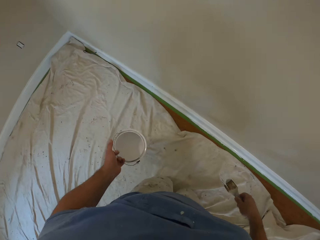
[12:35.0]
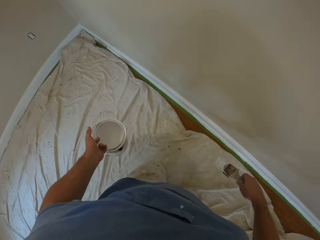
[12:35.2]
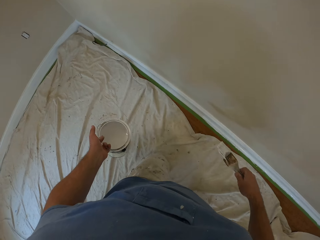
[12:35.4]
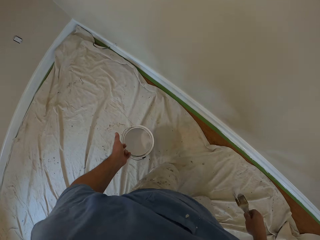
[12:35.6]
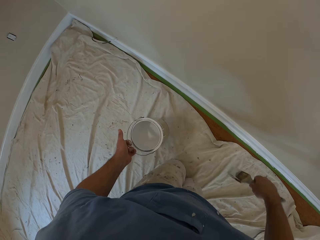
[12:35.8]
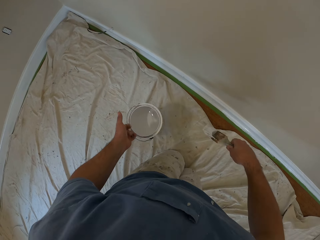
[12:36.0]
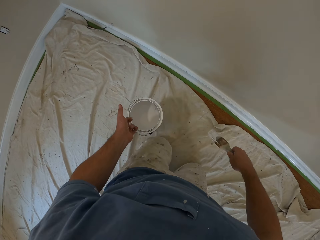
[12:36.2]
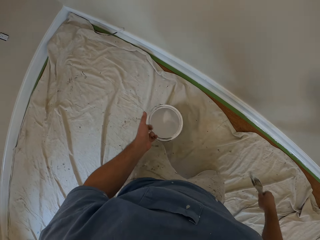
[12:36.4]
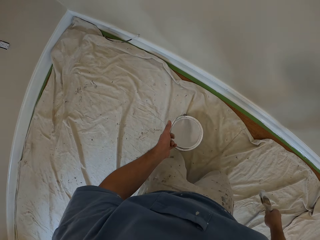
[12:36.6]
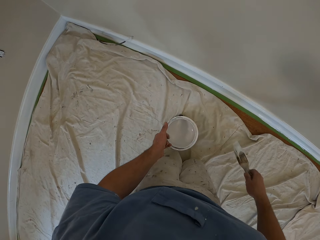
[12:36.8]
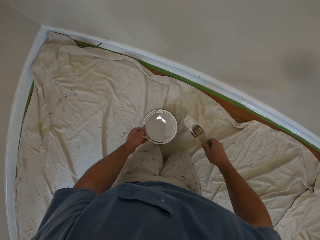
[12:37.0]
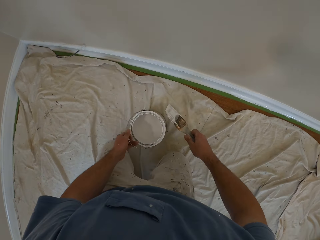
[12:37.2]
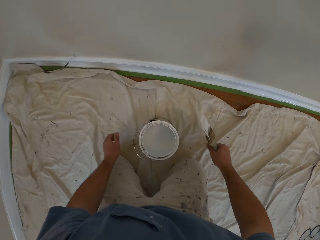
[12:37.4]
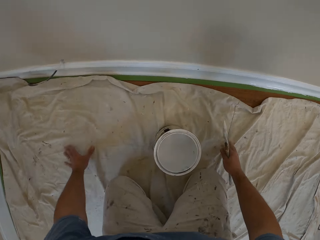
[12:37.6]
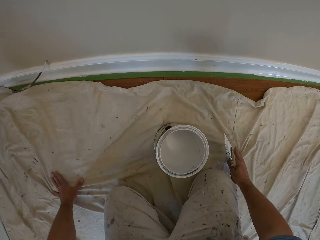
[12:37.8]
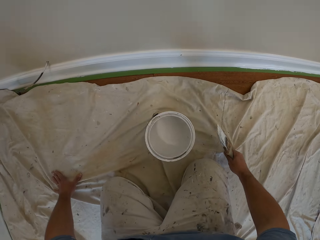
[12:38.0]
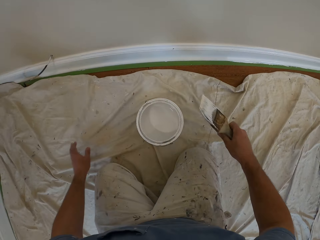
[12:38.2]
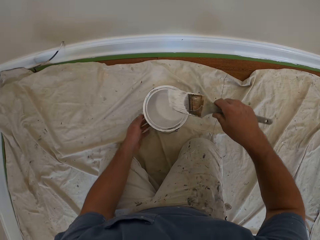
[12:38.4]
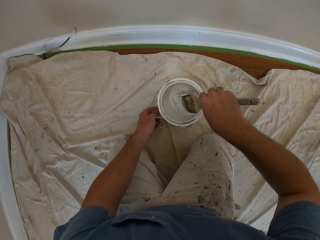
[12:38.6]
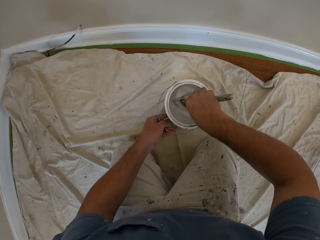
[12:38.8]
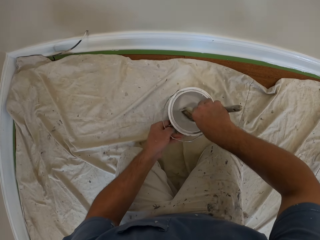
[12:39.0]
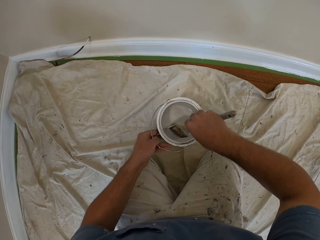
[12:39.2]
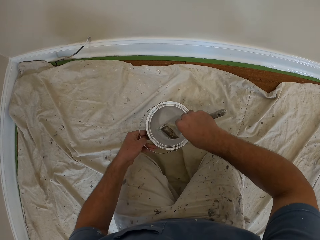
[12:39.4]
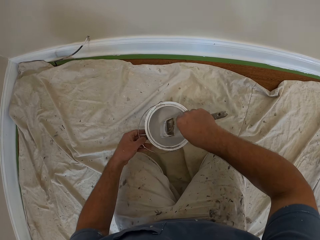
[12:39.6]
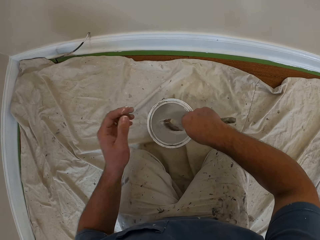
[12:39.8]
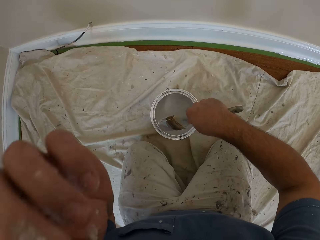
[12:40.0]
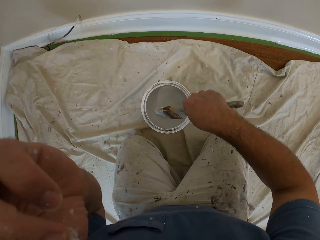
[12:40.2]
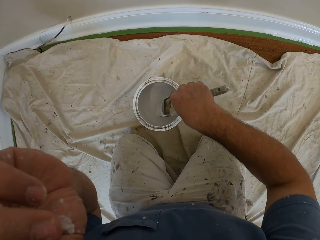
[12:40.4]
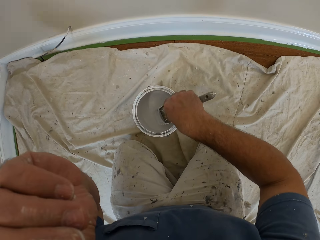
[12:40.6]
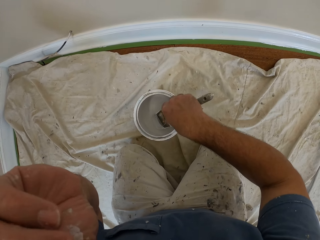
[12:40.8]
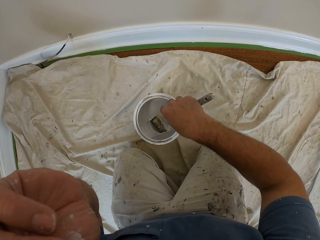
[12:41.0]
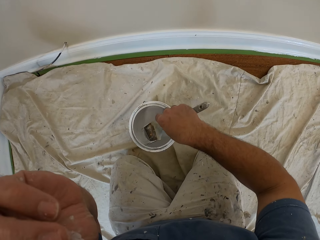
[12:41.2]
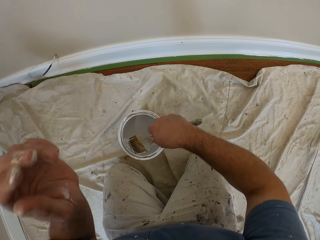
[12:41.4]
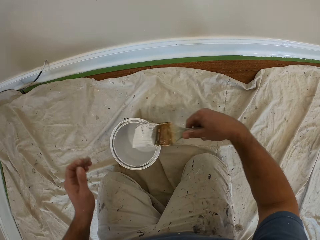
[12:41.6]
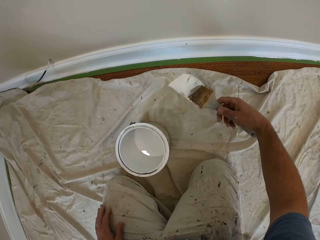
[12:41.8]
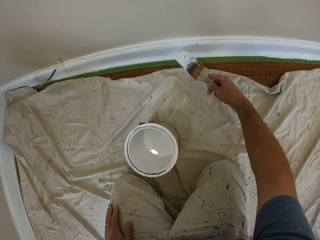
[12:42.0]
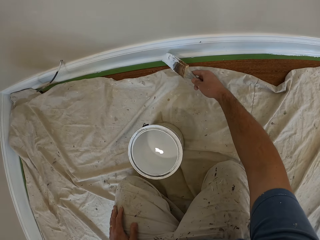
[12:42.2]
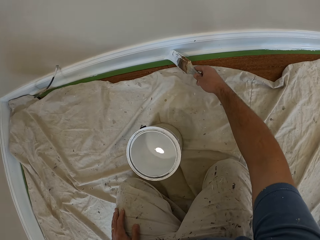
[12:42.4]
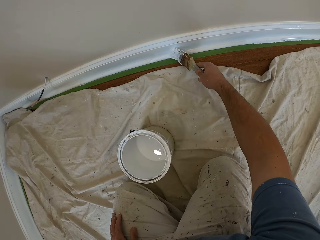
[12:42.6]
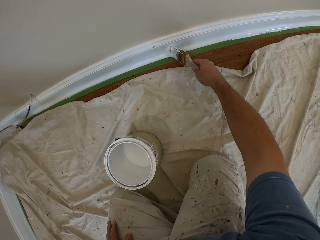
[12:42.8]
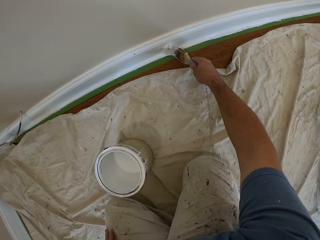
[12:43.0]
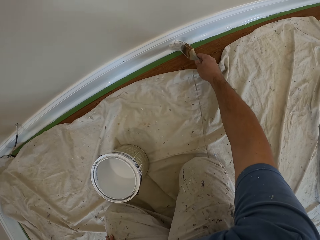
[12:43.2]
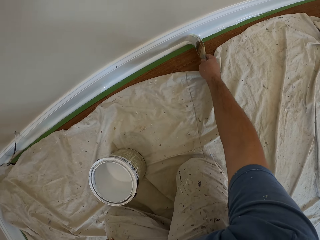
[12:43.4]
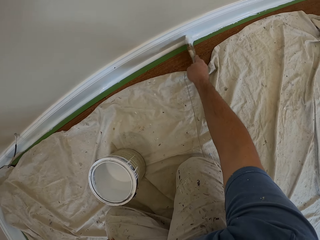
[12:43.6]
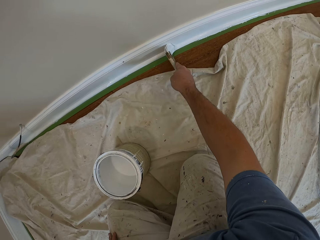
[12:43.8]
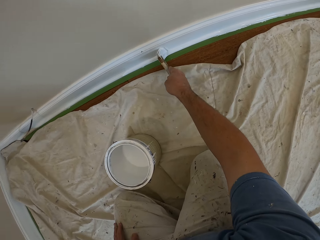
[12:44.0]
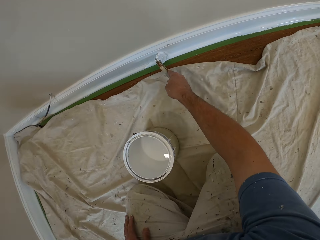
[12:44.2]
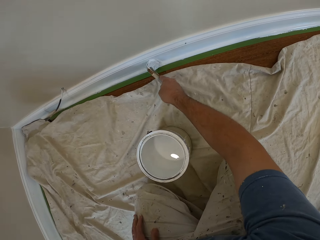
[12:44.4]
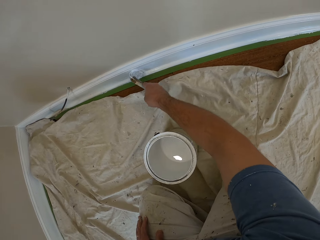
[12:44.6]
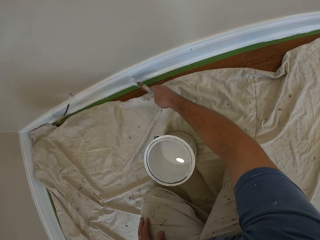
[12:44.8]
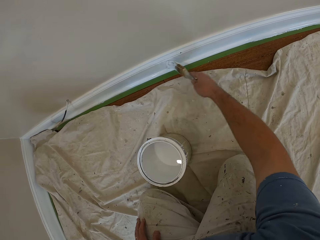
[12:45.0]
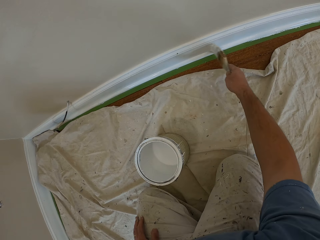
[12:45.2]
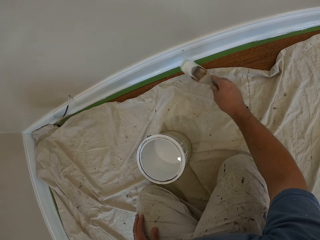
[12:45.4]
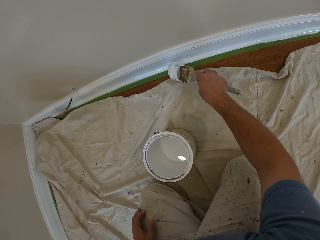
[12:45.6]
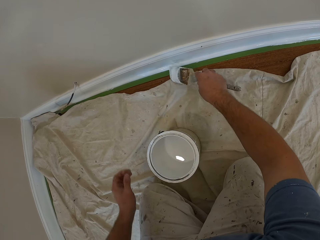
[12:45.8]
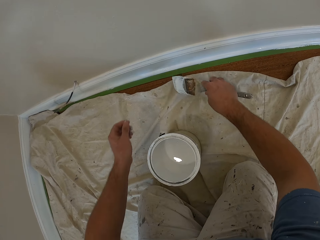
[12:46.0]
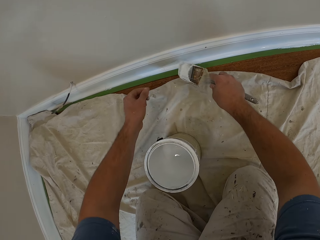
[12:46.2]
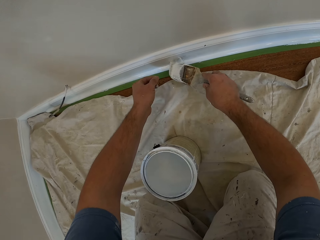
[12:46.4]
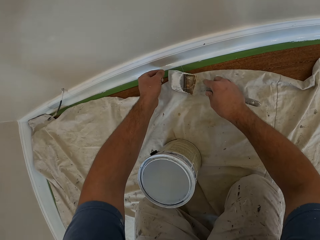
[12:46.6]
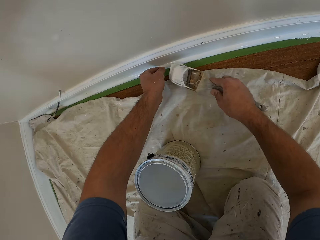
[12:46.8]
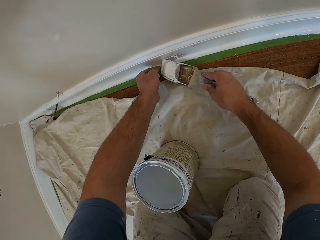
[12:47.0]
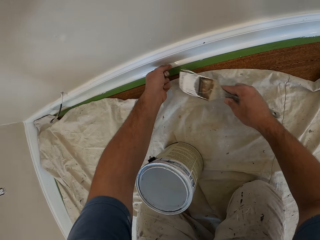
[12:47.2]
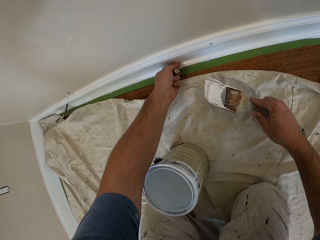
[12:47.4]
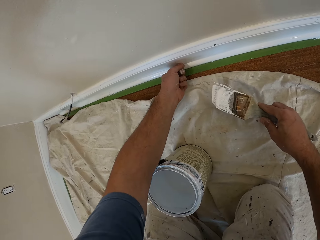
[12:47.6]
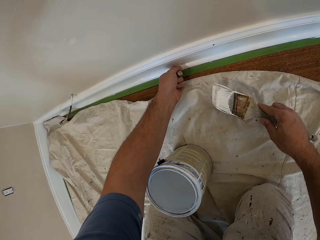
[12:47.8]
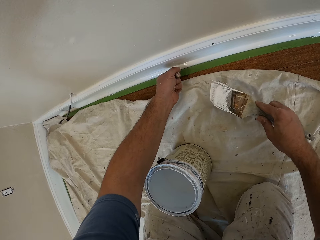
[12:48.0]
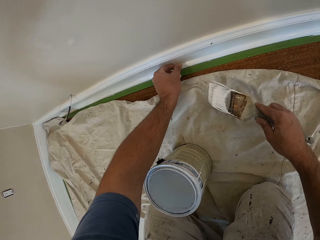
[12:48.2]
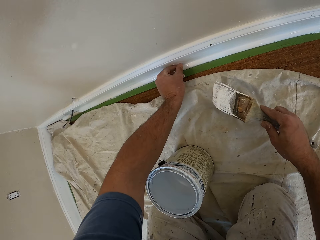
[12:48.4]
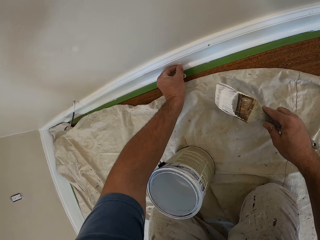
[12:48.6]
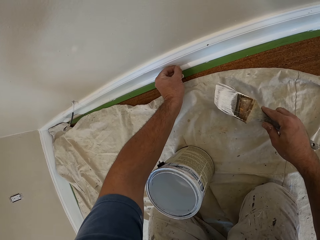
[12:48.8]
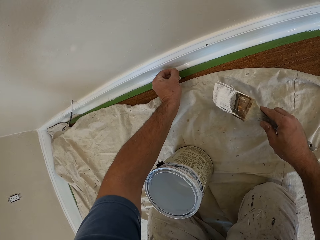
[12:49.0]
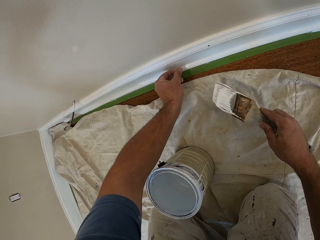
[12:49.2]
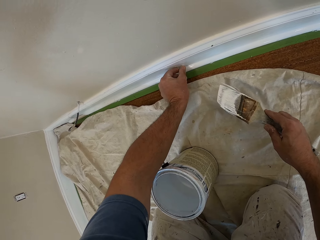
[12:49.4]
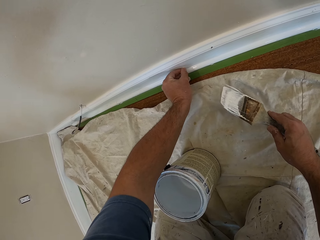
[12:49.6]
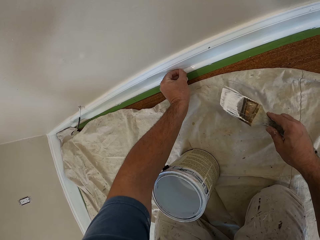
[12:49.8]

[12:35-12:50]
The camera wearer crawls forward using his knees. He drops the aluminum paint bucket on the cloth on the floor. He pulls the cloth. He touches the paint can. He scoops paint inside the aluminum paint bucket with the paintbrush in his right hand. He shakes the brush in the paint. He scratches his nose with his left hand. He touches something. He shakes the brush in the paint. He places his left hand on his lap. He paints the cornice or baseboard. He removes dirt from the painted cornice with his left hand.

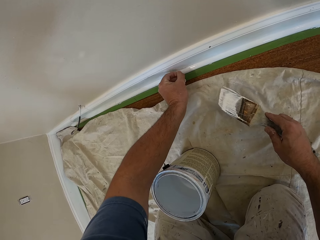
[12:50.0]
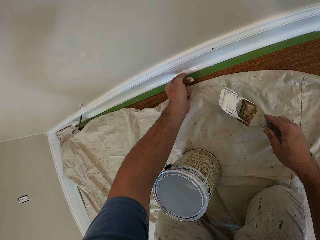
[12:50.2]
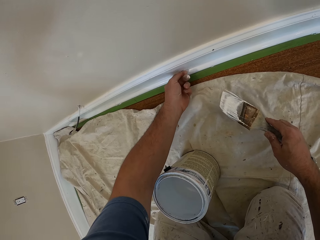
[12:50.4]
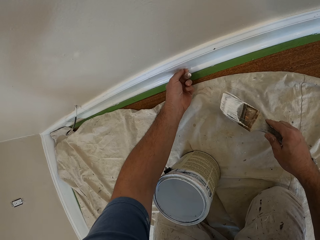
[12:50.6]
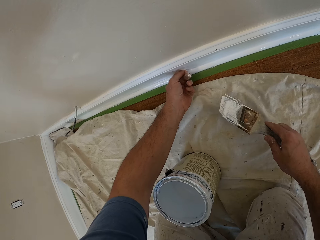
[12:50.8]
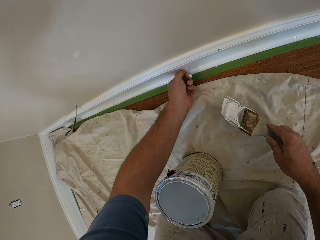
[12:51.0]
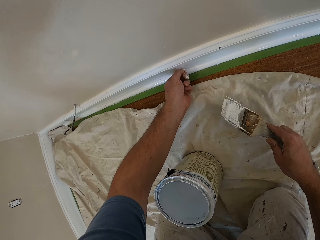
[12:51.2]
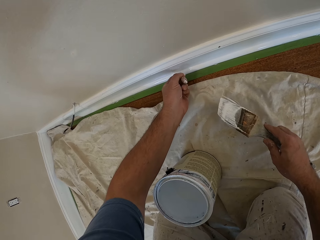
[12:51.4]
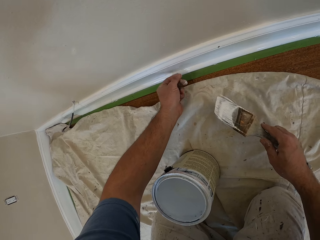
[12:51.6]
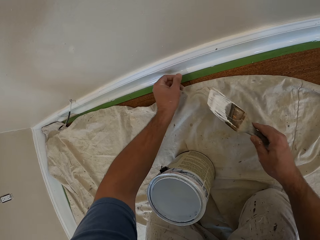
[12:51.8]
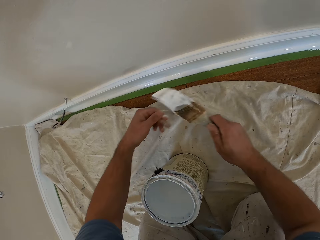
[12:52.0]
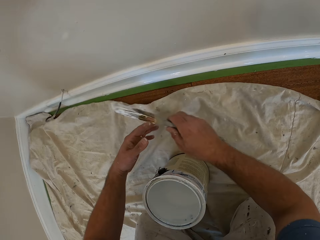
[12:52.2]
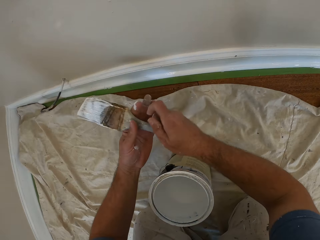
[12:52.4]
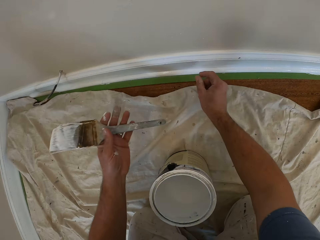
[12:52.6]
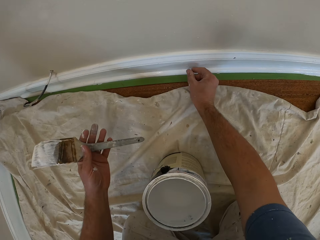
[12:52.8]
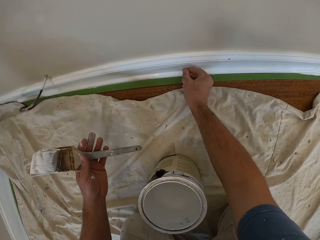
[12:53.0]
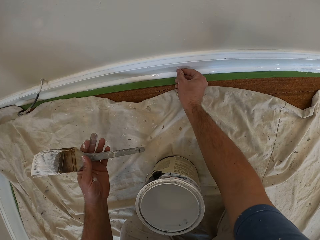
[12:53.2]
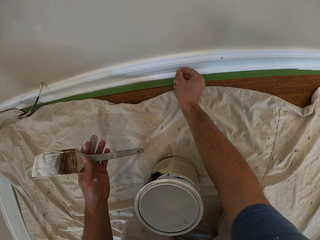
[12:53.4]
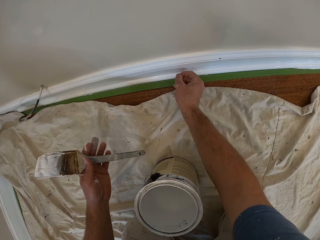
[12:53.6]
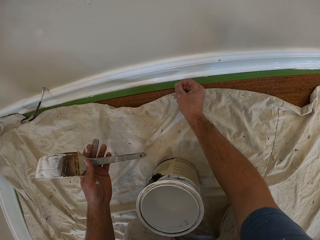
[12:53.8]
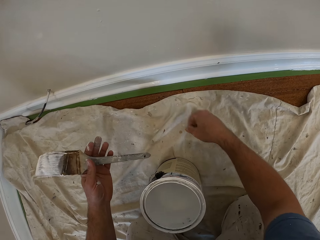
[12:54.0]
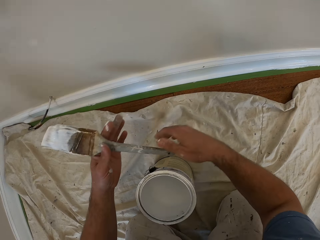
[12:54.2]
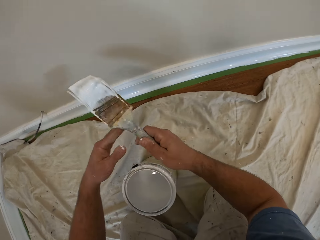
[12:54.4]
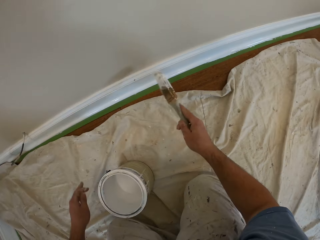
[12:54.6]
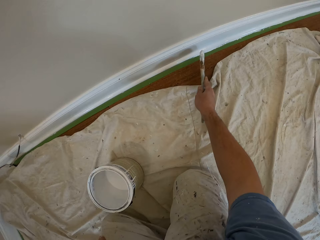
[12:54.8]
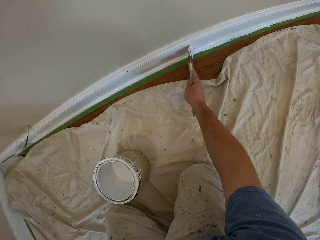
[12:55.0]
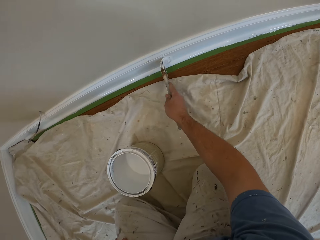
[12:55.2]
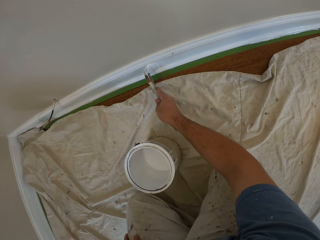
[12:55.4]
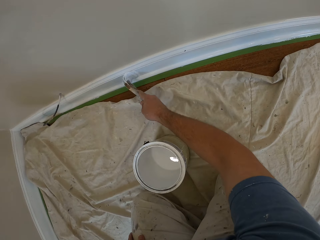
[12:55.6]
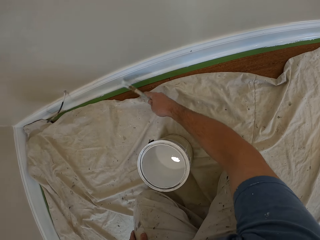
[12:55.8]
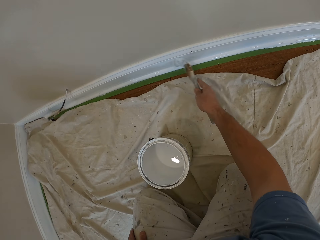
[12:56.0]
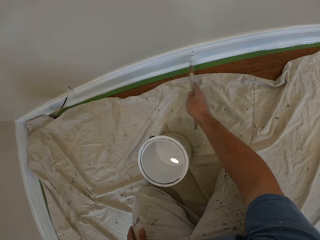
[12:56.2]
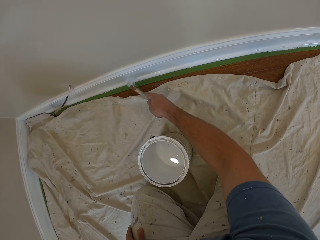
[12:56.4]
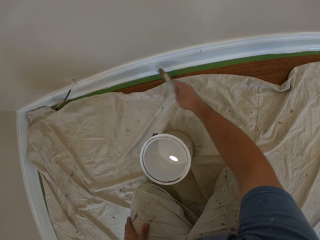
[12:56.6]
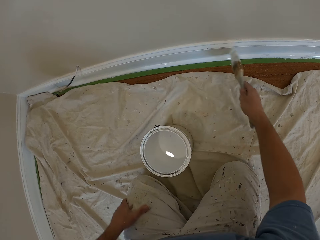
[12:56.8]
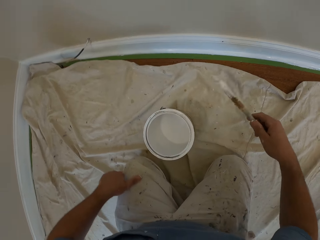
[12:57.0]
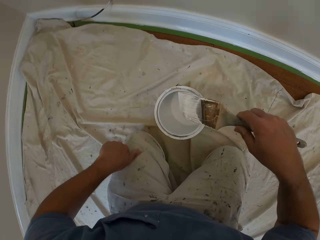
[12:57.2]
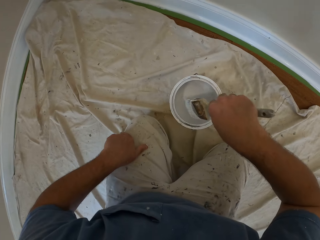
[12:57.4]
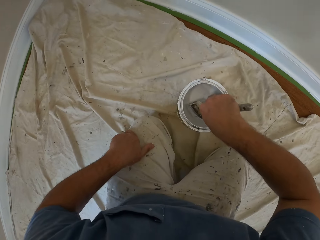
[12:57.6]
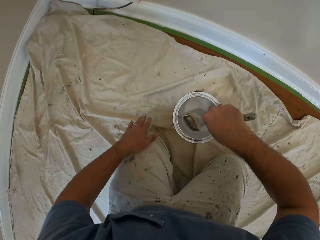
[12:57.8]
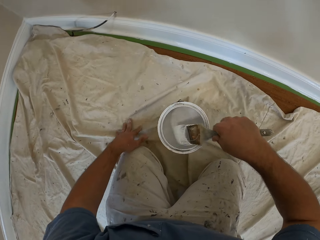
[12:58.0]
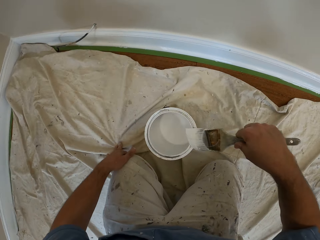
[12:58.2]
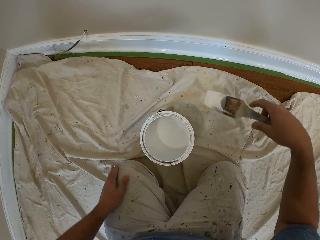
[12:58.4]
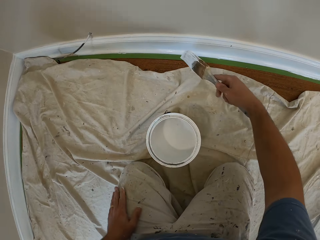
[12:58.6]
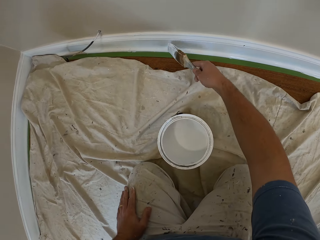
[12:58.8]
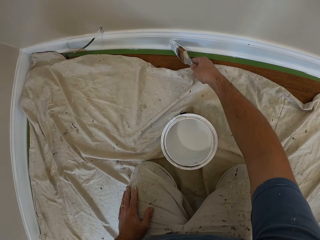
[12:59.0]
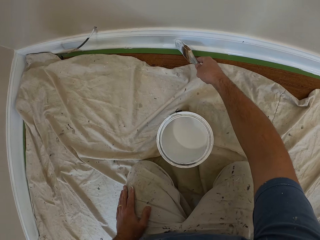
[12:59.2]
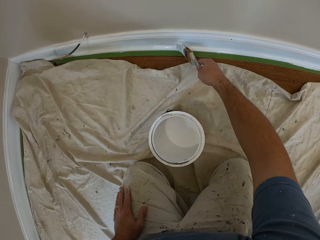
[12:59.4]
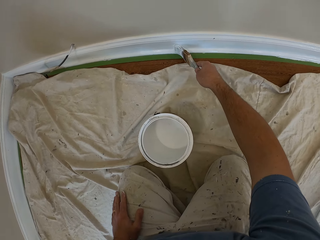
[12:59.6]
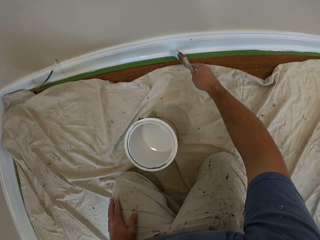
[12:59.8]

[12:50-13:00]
The camera wearer passes the paintbrush to his left hand. He removes dirt from the painted cornice with his right hand. He throws an object. He passes the paintbrush to his right hand. He paints the cornice or baseboard. He scoops paint inside the aluminum paint bucket with the paintbrush in his right hand. He pulls a cloth. He paints the cornice.
